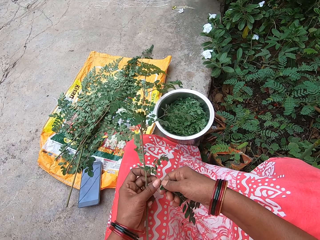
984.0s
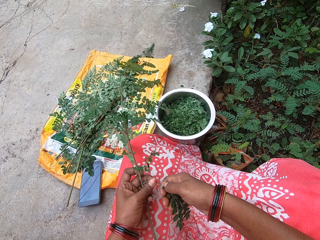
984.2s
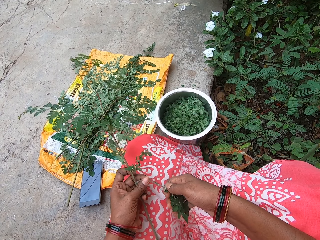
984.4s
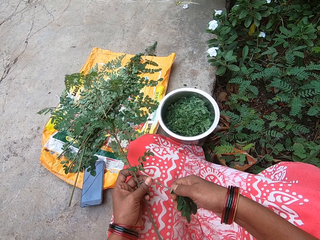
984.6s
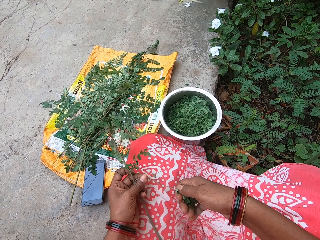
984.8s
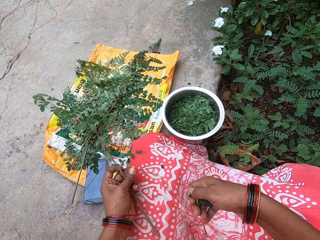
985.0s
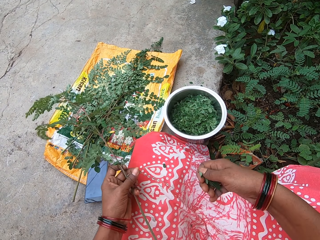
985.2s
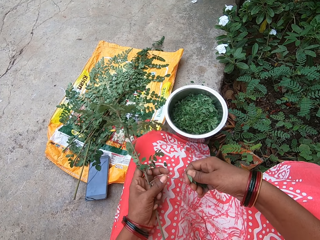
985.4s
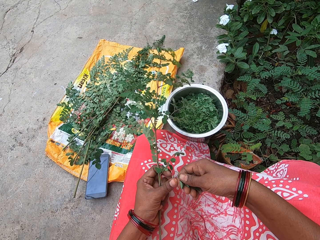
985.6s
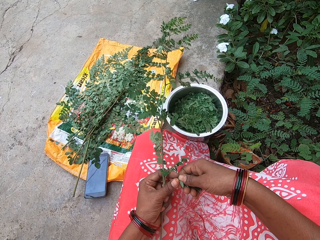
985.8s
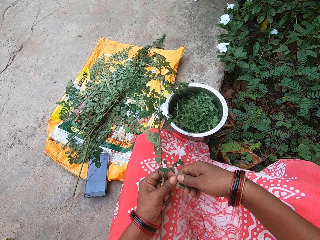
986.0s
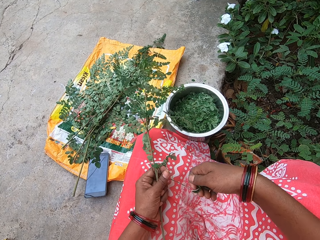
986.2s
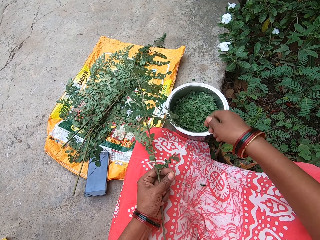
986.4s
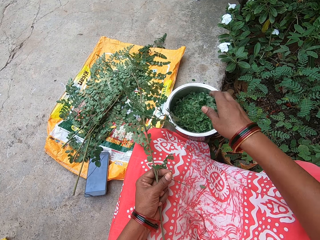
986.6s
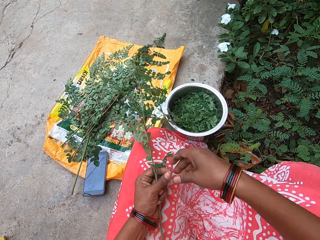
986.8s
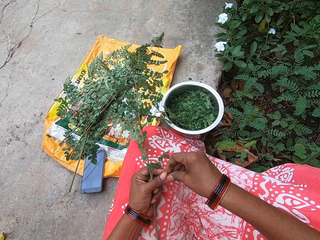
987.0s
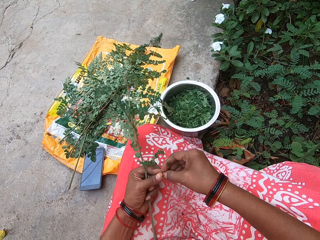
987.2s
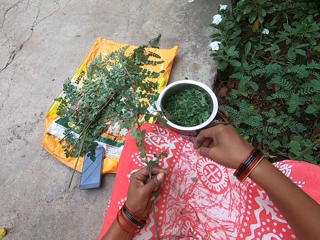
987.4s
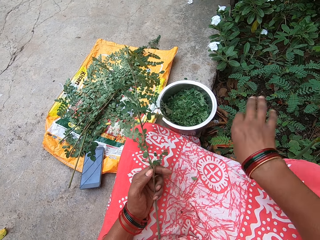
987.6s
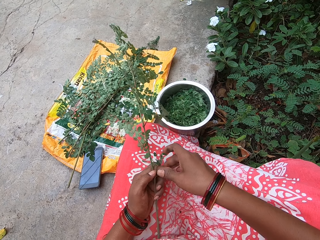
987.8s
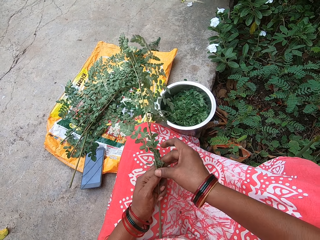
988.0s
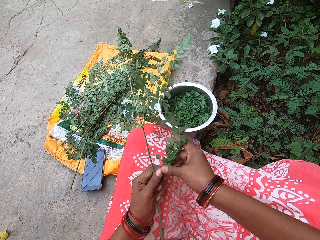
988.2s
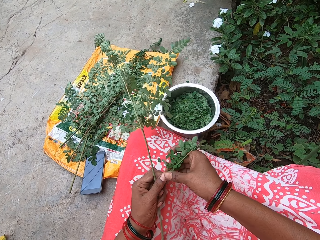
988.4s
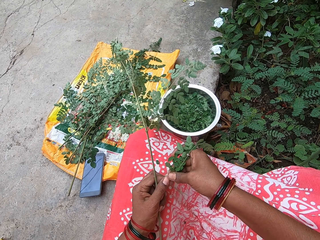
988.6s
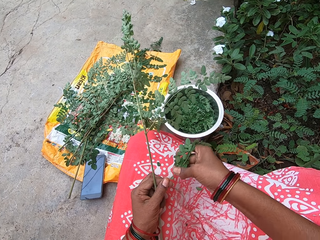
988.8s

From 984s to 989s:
The camera wearer plucks leaves from the stem of a parsley leaf in her left hand with her right hand. She throws the leaves in her right hand into the bowl on the floor. She plucks leaves from the stem of the parsley leaf in her left hand with her right hand. She removes dirt from the branch. She throws the leaves in her right hand on the floor.

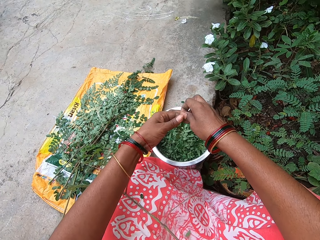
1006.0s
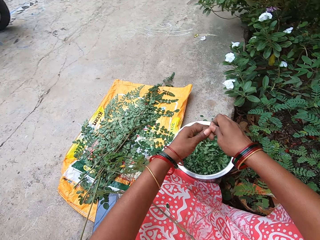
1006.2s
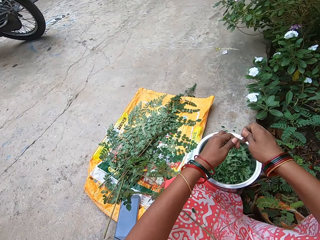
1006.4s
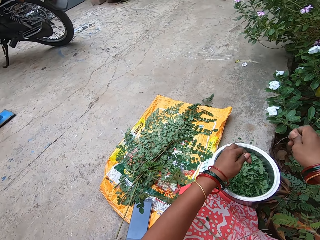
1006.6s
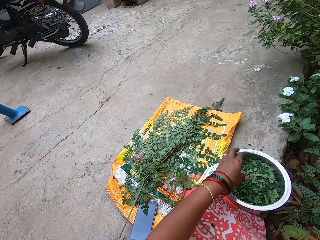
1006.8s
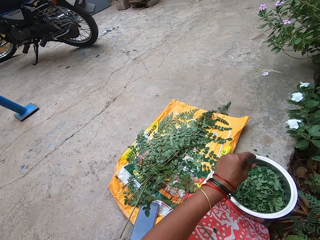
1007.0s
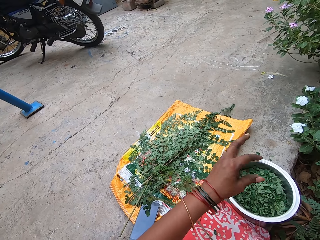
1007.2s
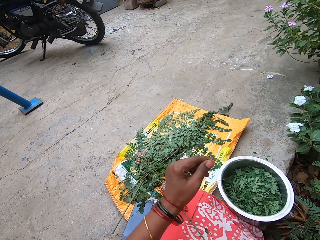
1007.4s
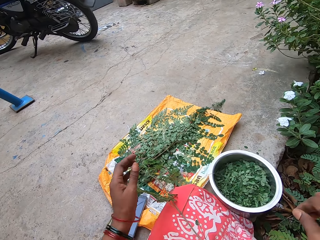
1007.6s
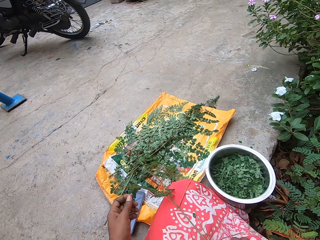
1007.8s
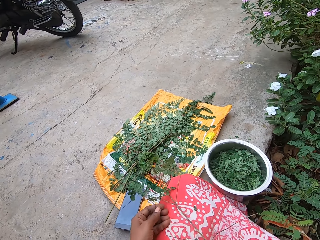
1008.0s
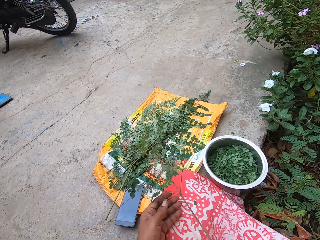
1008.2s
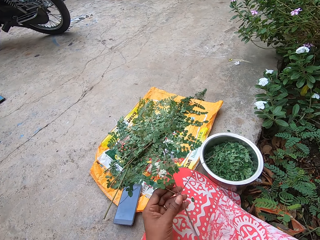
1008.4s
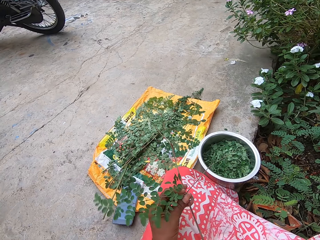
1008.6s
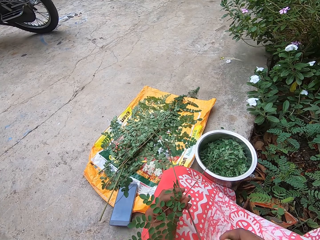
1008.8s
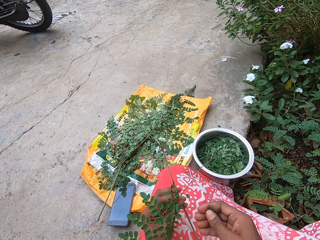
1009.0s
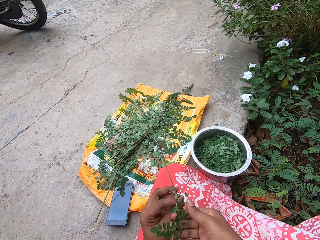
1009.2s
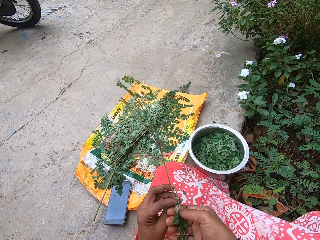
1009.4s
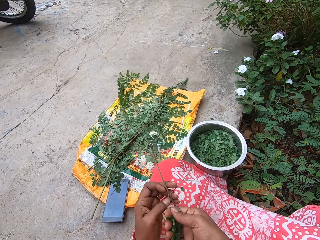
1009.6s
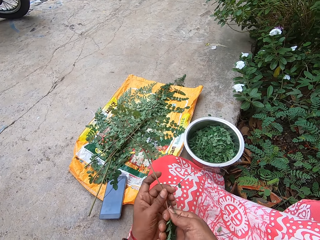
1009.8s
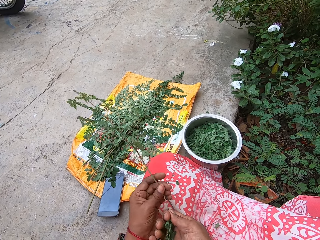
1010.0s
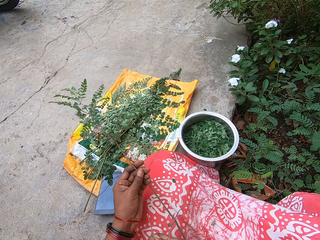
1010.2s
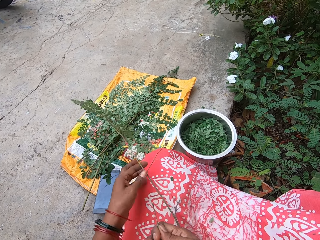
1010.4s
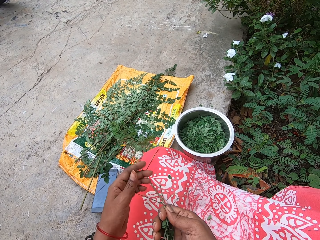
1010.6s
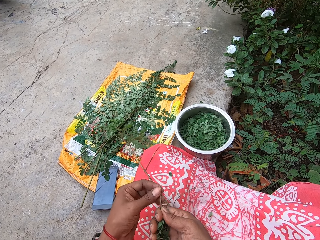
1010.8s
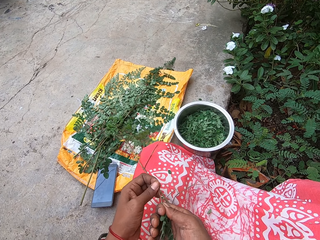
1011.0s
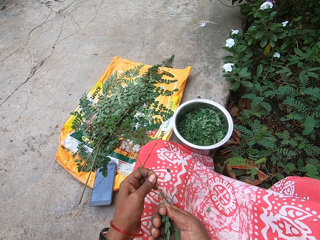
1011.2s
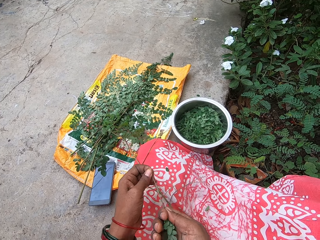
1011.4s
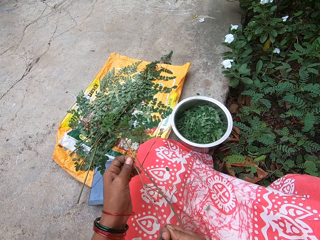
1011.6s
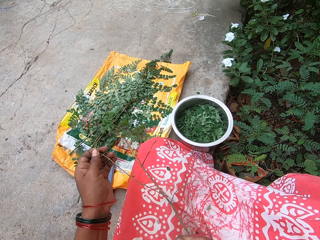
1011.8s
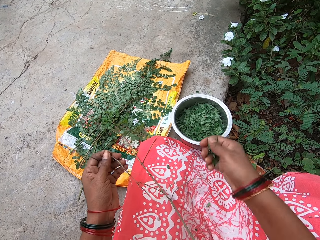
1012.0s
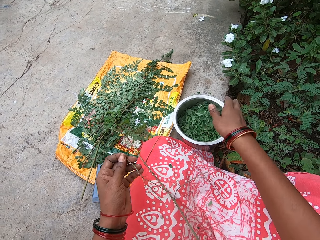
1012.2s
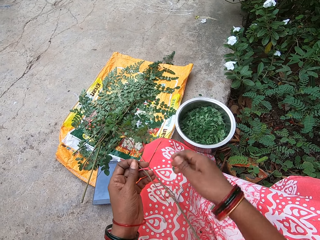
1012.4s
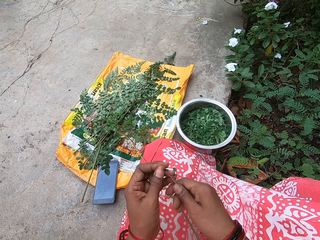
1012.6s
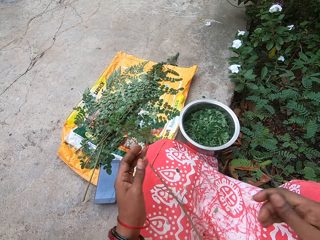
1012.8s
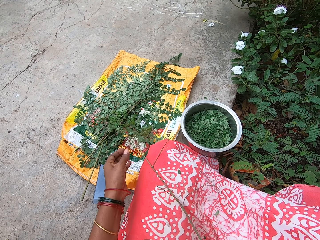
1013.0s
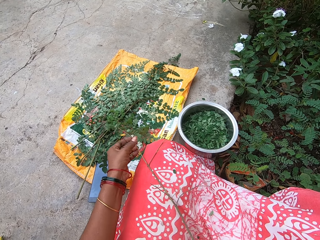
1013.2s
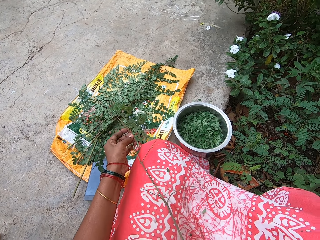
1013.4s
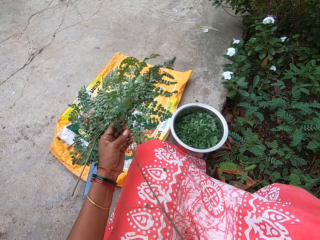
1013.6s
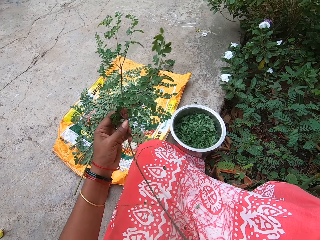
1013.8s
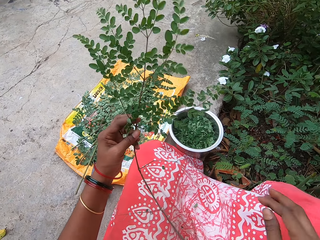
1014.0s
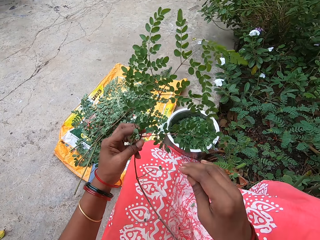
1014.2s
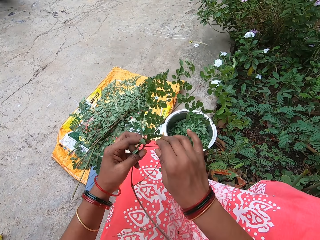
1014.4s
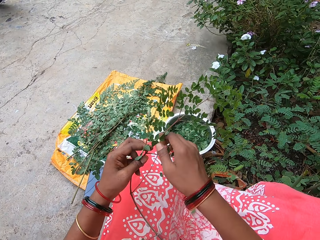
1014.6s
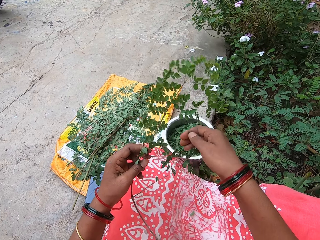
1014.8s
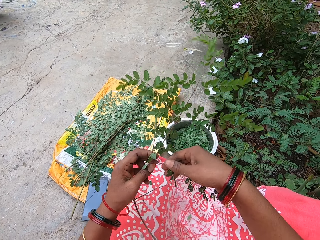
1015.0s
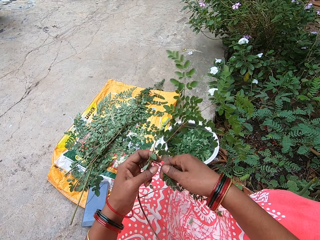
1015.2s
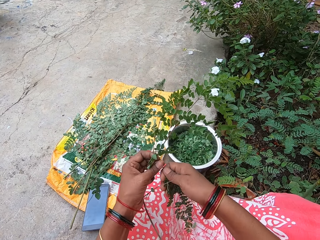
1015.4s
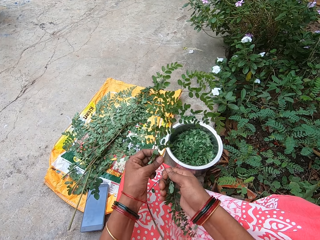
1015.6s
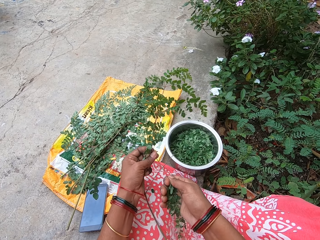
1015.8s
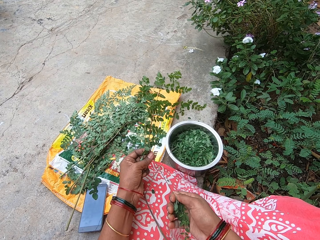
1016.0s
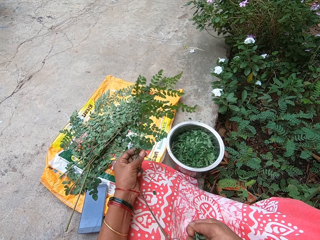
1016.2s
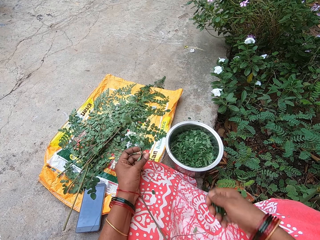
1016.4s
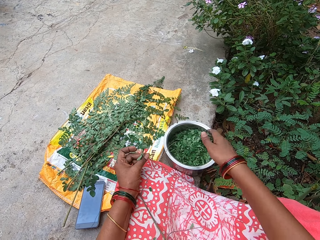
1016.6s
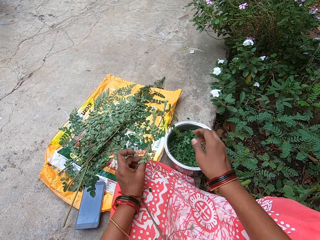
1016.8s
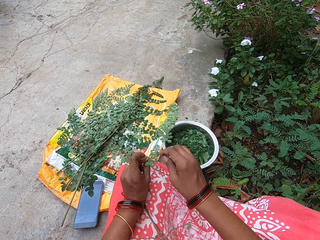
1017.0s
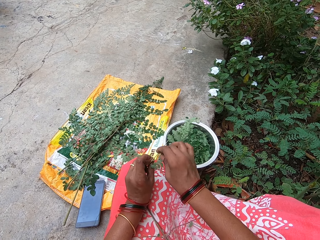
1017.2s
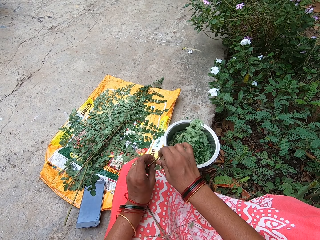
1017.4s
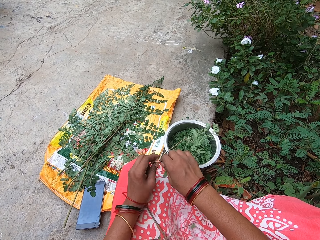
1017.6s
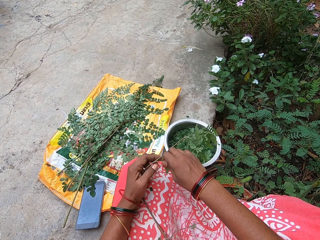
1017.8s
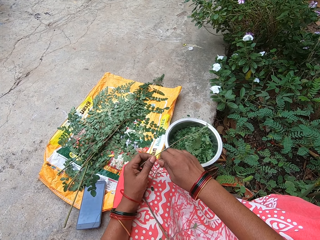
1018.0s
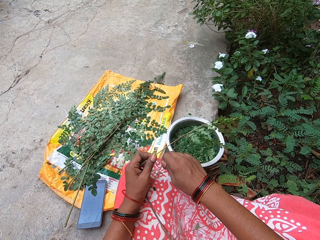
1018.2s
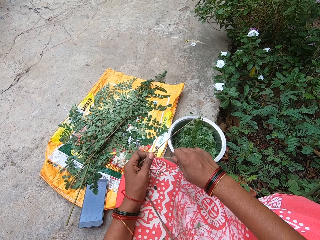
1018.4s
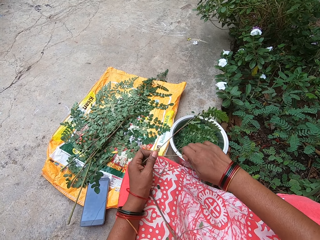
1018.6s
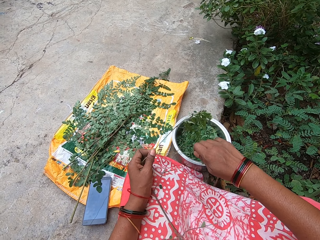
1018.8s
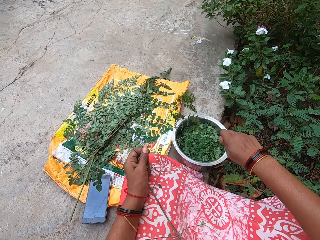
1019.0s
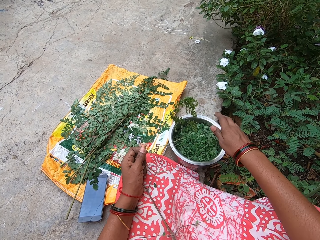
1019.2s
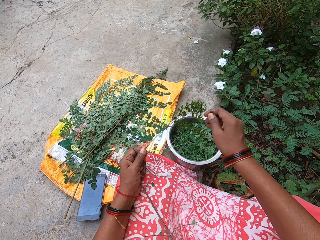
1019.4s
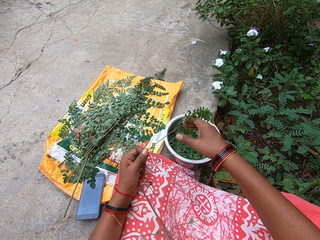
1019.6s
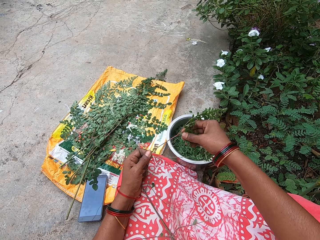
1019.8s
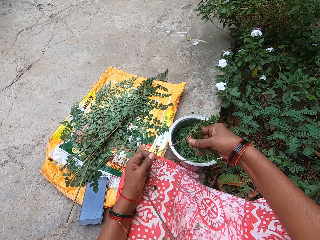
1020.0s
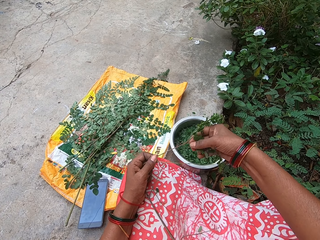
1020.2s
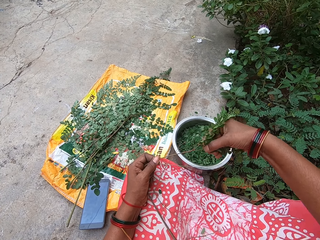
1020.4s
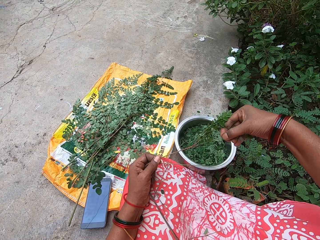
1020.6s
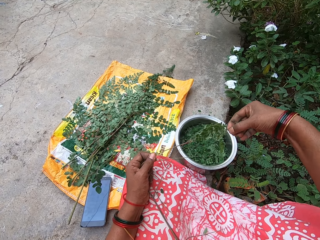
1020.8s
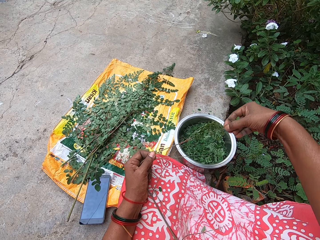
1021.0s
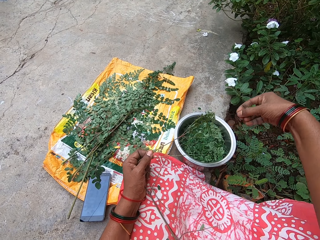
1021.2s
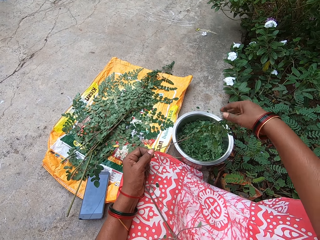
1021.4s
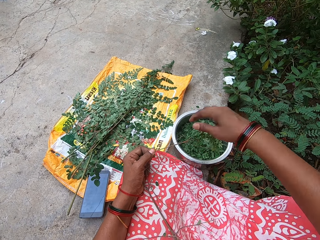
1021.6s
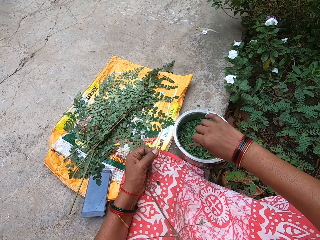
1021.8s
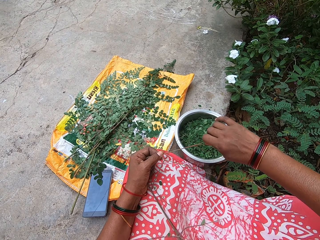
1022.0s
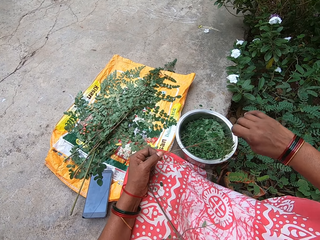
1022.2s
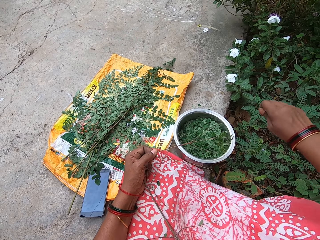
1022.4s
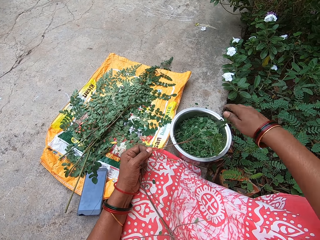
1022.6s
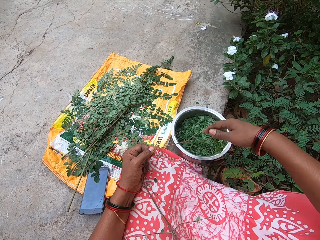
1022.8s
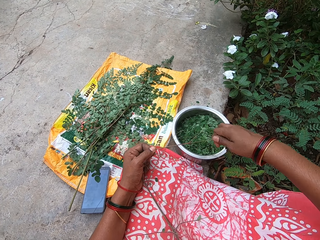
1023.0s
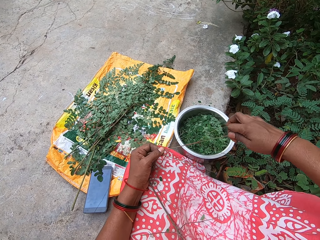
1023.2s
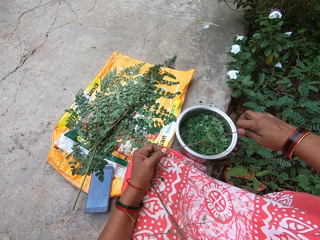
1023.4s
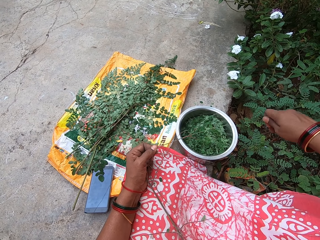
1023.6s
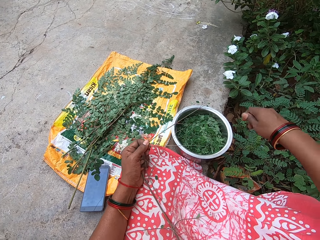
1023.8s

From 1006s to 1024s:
The camera wearer removes the stalk of the leaves with her right hand. She drops the leaves in her left hand into the bowl on the floor. She picks the stem of the parsley leaf on her laps with her right hand. She plucks off the stalk of leaves from the stem of the parsley leaf in her left hand with her right hand. She removes the leaves from the stalk of the leaves with her right hand. She drops the leaves in her right hand into the bowl on the floor. She passes the stalk of the leaves in her left hand to her right hand. She drops the stalk of the leaves in her right hand on the floor. She picks the stem of the parsley leaf on her laps with her left hand. She plucks leaves from the stem of the parsley leaf in her left hand with her right hand. She drops the leaves in her right hand into the bowl on the floor. She plucks leaves from the stem of the parsley leaf in her left hand with her right hand. She drops the leaves in her right hand into the bowl on the floor. She plucks leaves from the stem of the parsley leaf in her left hand with her right hand. She drops the leaves in her right hand into the bowl on the floor. She plucks leaves from the stem of the parsley leaf in her left hand with her right hand. She drops the leaves in her right hand into the bowl on the floor.
